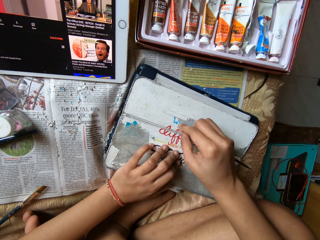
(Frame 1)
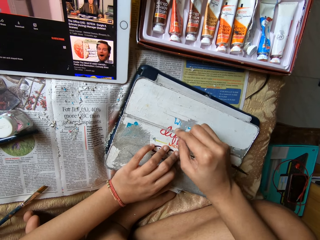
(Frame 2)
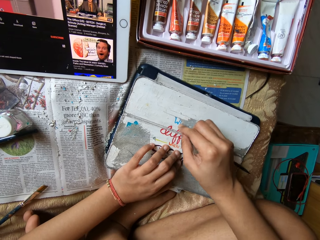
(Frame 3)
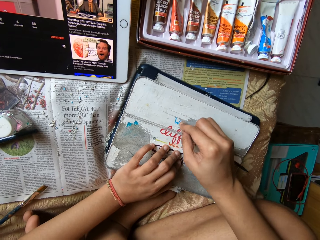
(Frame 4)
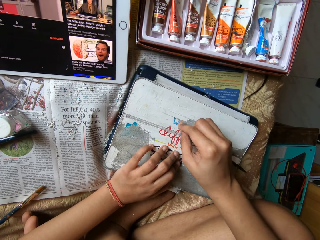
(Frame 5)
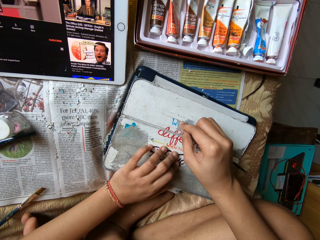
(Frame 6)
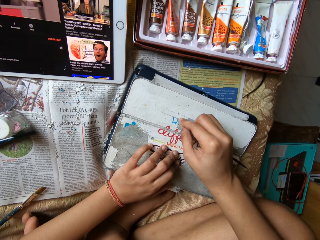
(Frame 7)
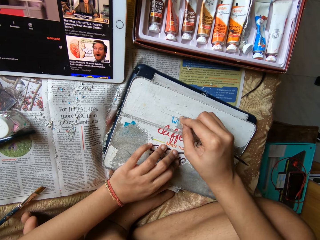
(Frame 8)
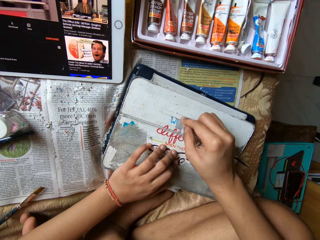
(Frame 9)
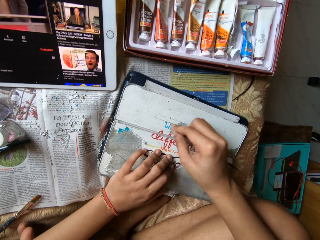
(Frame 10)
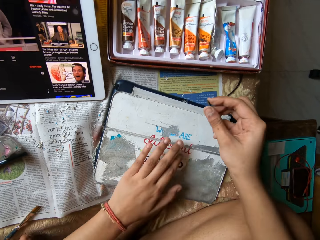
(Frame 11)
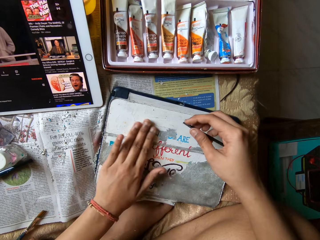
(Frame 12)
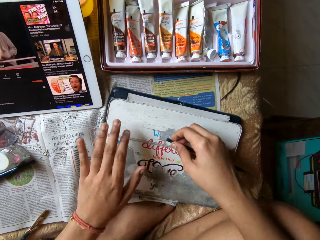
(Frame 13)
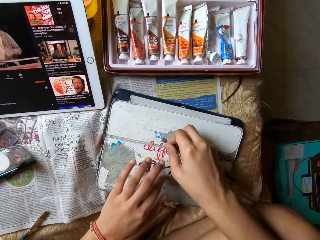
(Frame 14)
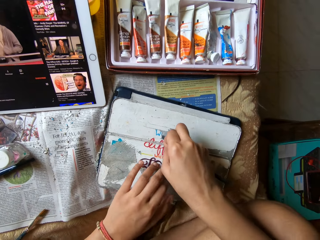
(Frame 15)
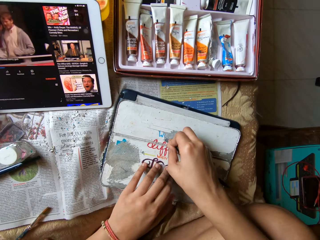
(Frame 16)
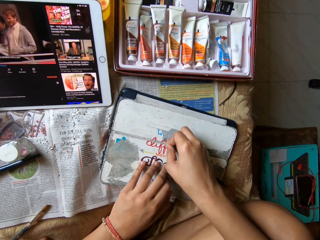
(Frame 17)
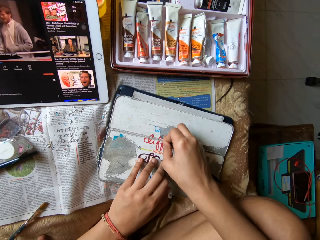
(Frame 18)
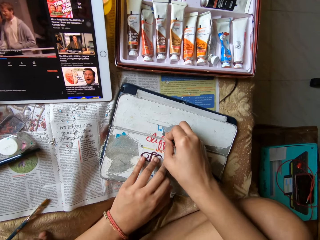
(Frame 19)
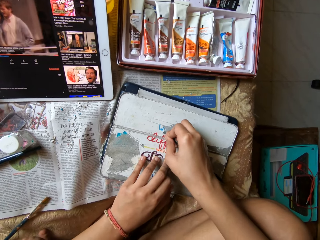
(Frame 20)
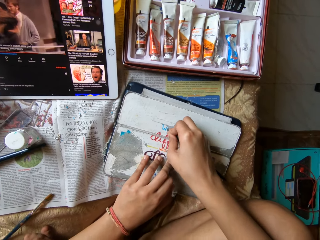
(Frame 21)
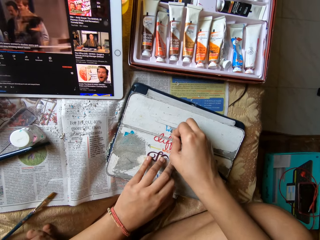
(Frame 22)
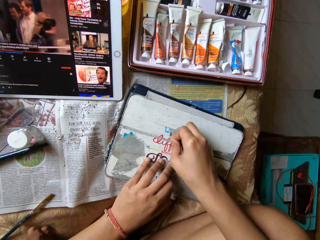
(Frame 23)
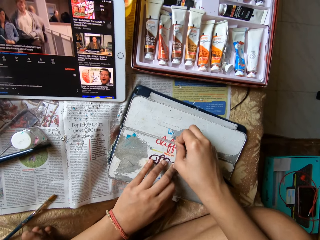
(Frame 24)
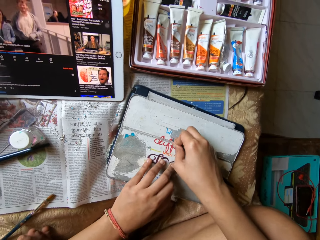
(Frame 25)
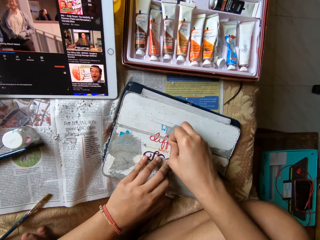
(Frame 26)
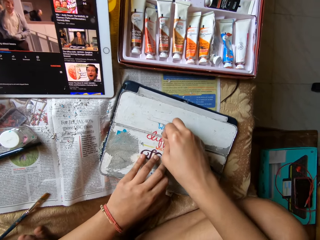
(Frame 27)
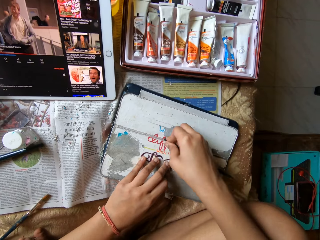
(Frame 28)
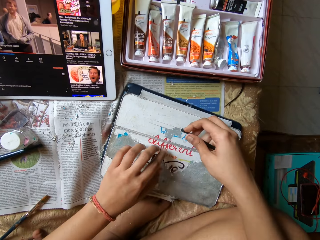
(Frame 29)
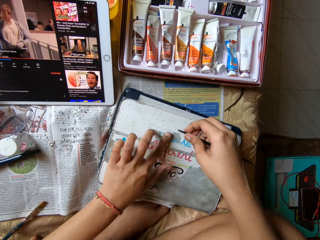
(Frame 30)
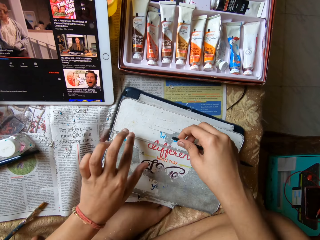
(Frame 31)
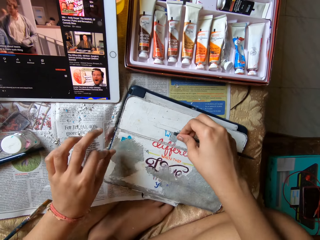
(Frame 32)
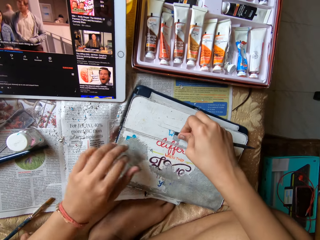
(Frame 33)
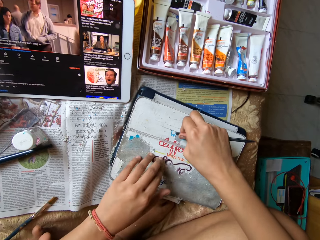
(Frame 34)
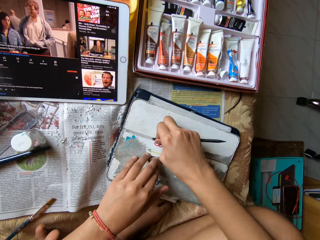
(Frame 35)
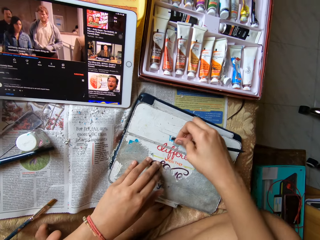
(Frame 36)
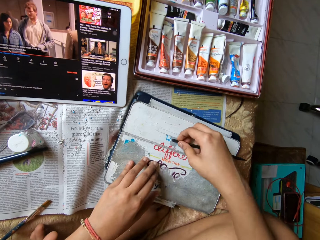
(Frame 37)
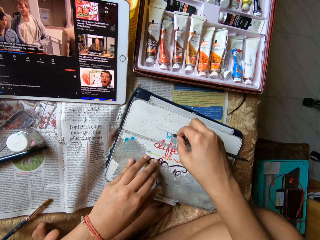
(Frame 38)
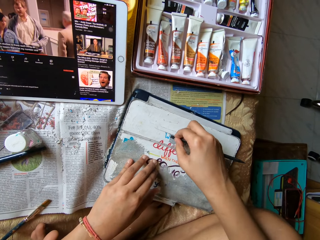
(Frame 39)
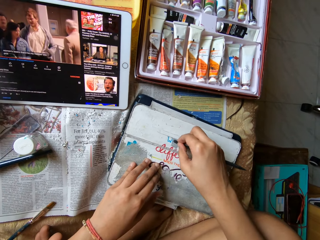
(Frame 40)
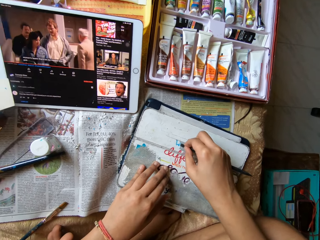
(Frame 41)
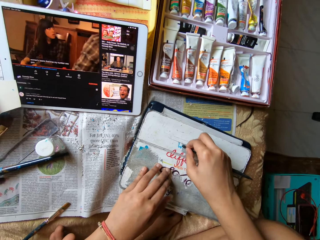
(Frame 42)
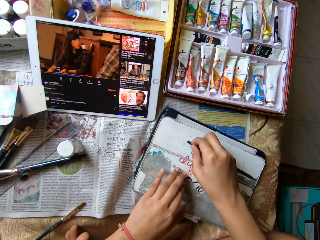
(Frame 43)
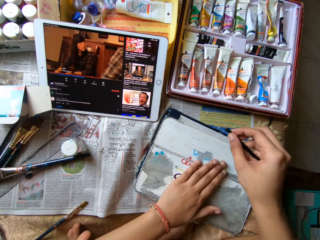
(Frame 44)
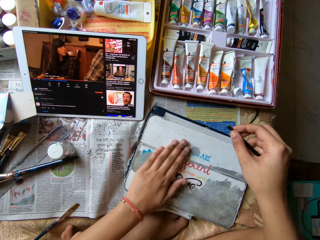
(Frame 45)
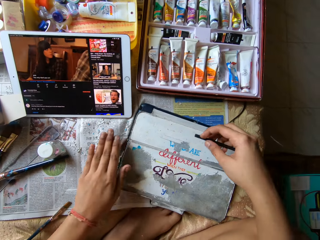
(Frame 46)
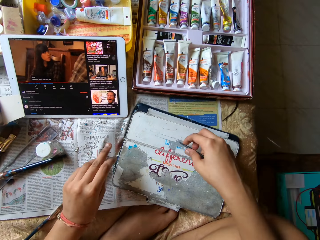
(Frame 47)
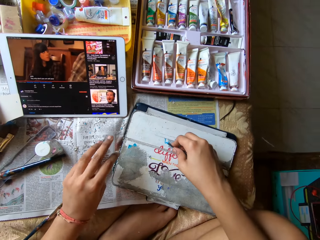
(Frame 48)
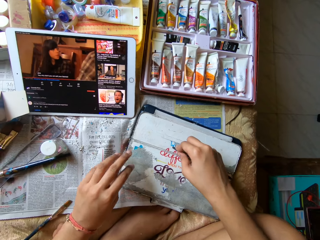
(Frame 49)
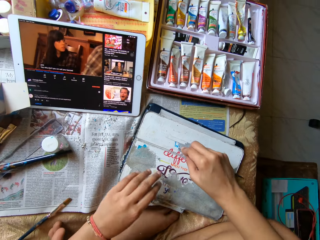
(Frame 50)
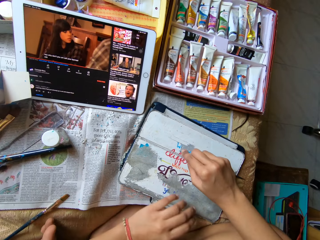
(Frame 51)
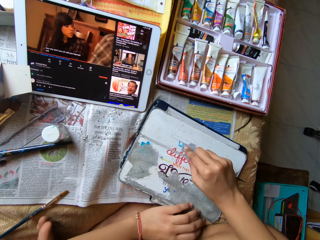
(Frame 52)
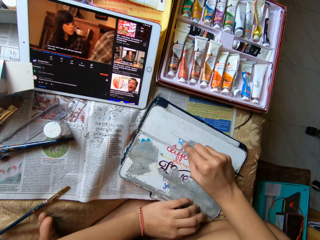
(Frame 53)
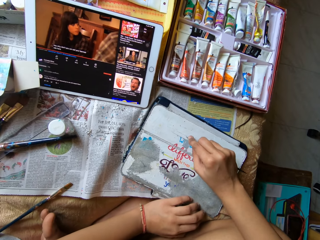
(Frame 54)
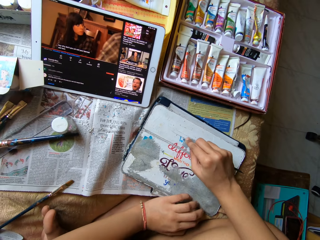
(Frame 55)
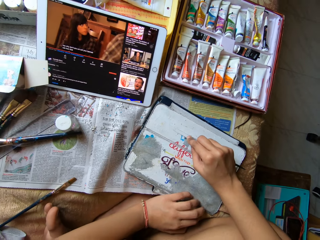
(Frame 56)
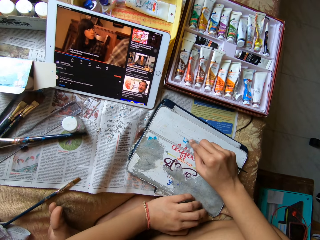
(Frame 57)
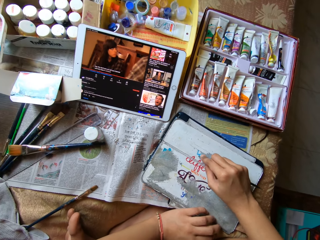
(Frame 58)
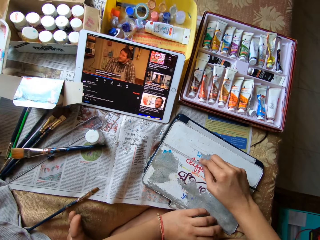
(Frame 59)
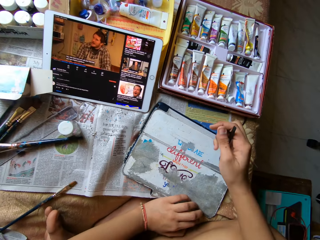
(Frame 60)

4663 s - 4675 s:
The camera wearer cleans the metal board with her left hand. She scrapes the metal board on the table with the plastic stick in her right hand. She cleans the metal board with her left hand. She scrapes the metal board on the table with the plastic stick in her right hand. She cleans the metal board with her left hand. She scrapes the metal board on the table with the plastic stick in her right hand.

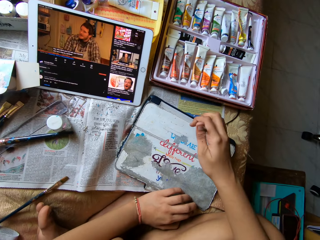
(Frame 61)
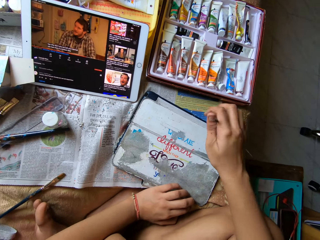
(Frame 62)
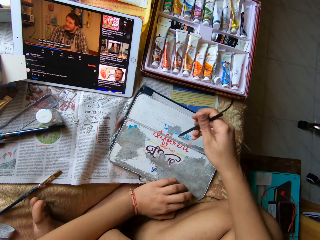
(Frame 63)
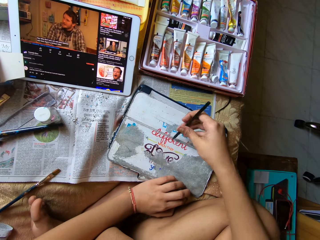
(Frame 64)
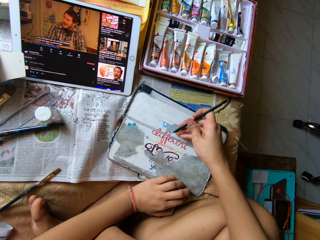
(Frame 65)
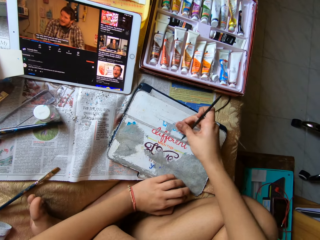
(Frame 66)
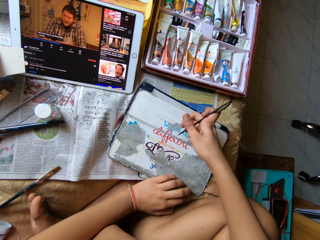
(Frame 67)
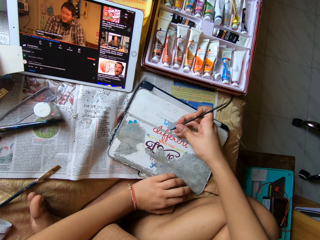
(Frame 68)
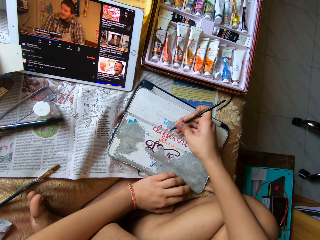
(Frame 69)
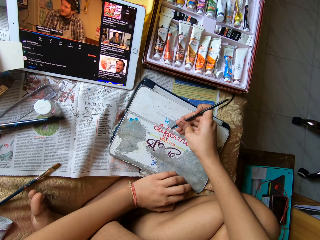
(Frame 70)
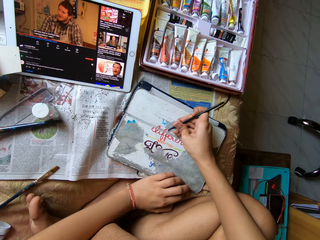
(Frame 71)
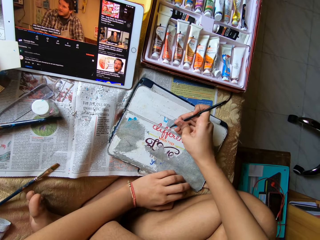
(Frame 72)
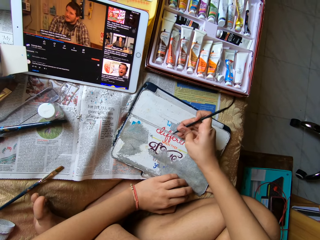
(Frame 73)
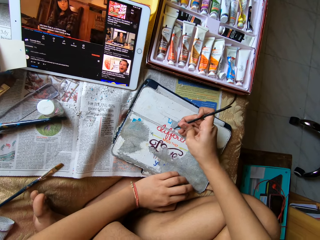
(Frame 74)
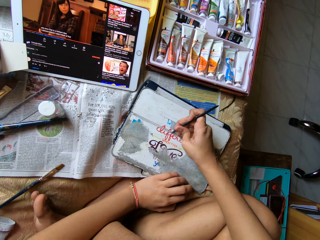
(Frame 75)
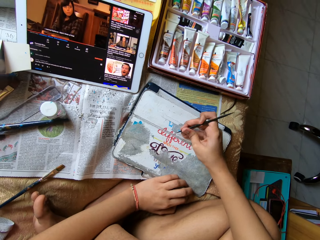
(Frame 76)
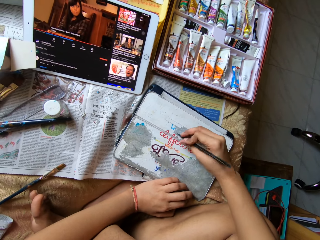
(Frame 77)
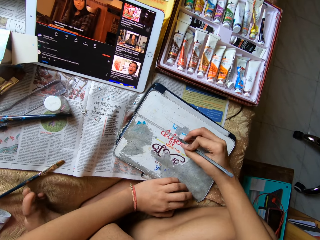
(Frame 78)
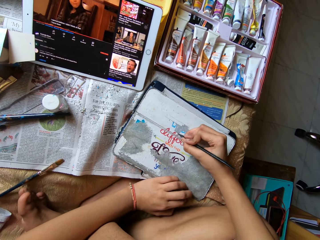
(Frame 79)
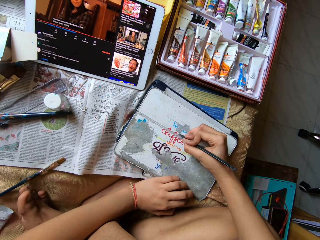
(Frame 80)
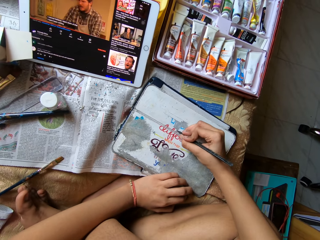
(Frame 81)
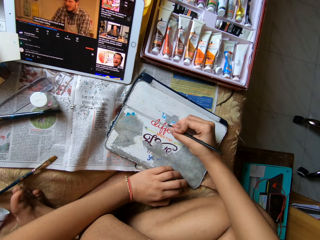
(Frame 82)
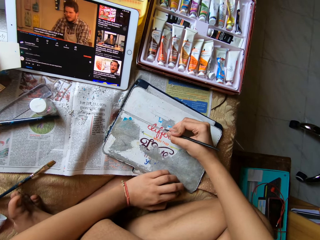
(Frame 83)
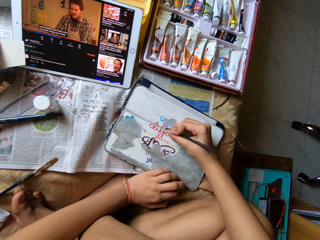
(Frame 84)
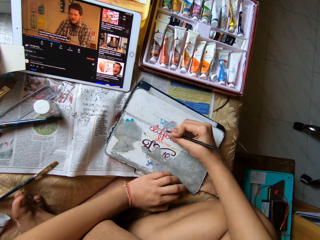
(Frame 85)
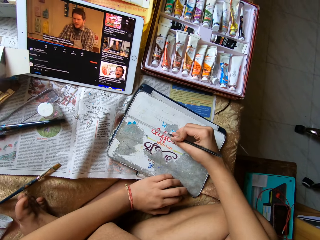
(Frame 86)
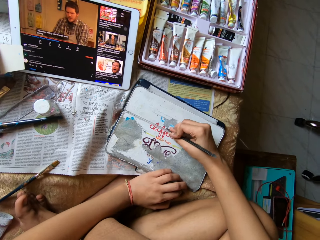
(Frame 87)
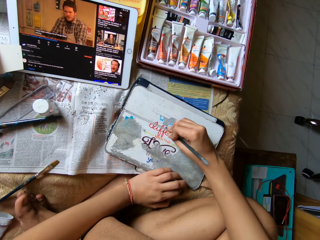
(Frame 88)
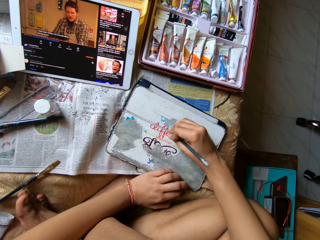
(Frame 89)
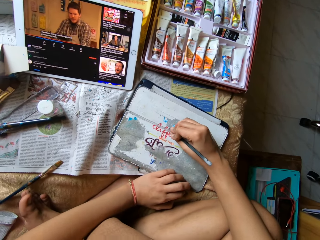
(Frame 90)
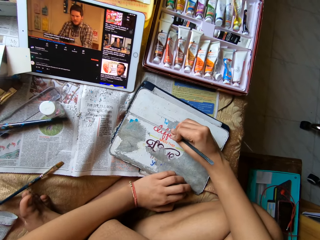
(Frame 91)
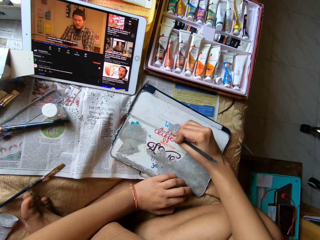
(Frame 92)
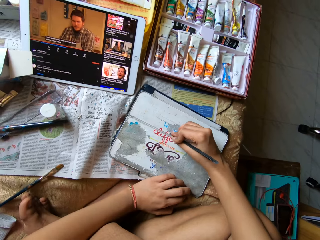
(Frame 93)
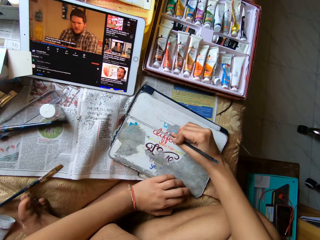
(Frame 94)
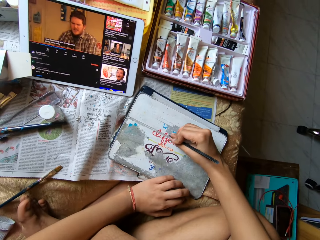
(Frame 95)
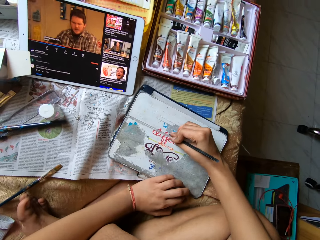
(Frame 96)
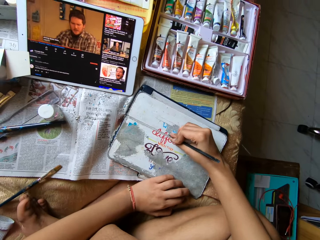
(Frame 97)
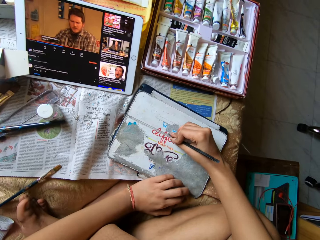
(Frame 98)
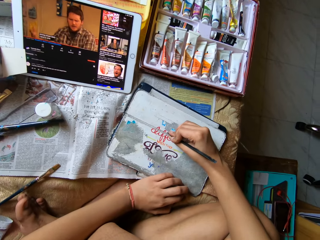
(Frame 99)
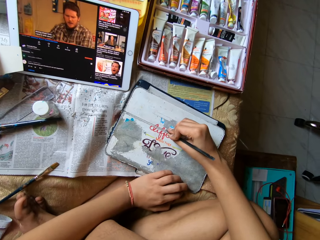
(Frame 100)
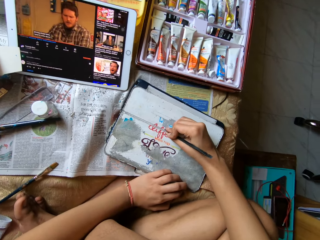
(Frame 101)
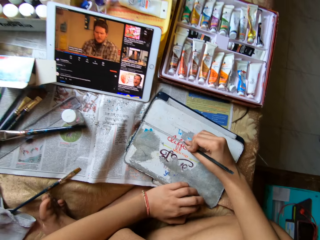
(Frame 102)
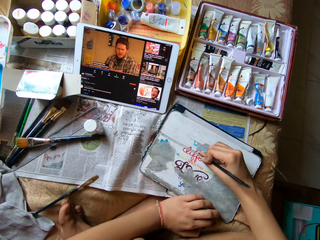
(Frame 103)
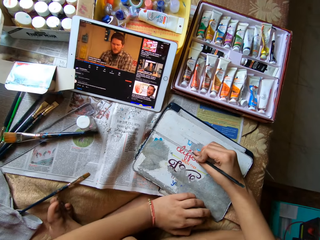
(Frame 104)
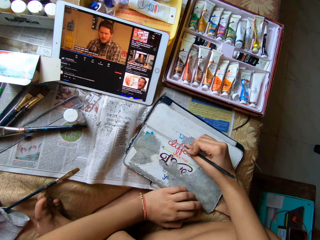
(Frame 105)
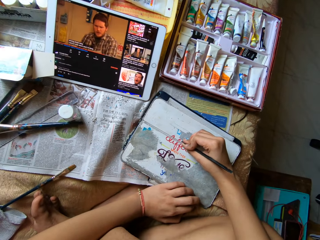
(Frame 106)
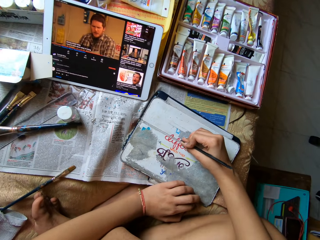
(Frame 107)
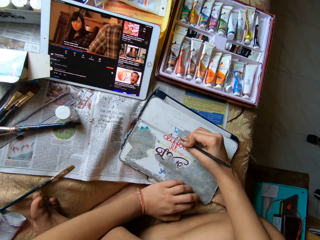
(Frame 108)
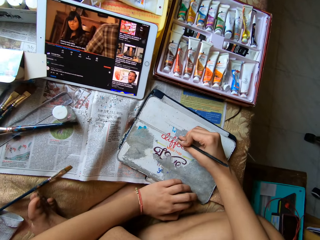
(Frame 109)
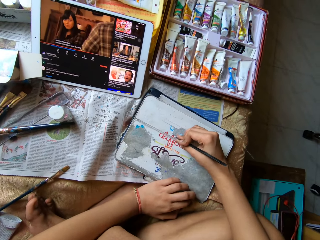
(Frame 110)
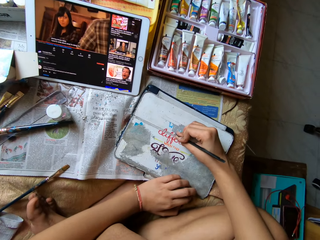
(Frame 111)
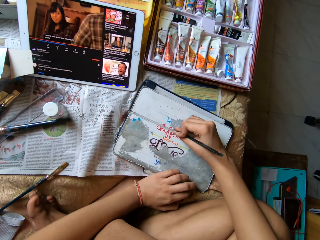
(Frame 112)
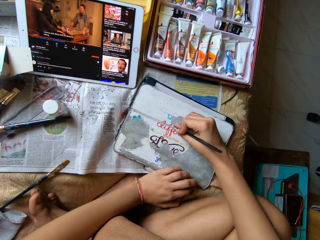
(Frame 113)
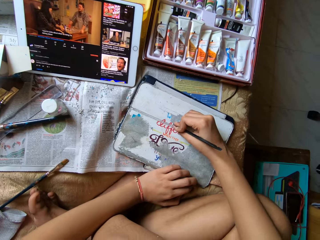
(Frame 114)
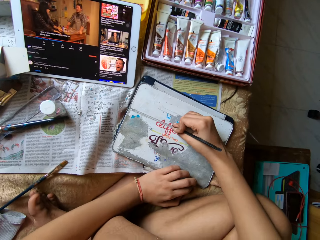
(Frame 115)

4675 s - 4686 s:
The camera wearer holds the scrubber. They scrub the lid with the scrubber.
